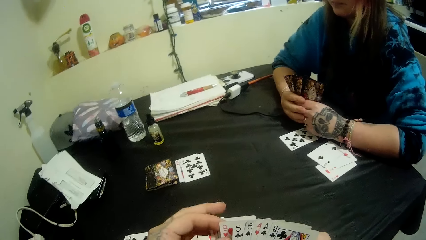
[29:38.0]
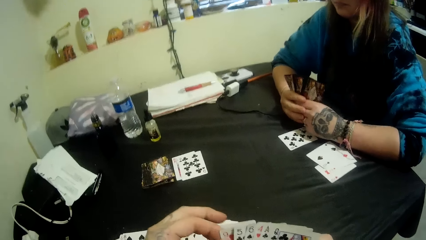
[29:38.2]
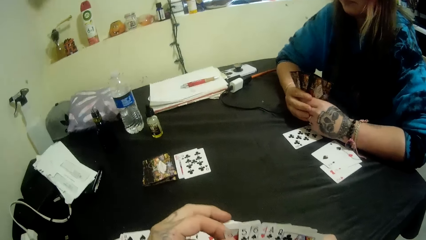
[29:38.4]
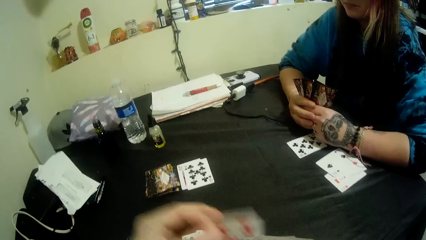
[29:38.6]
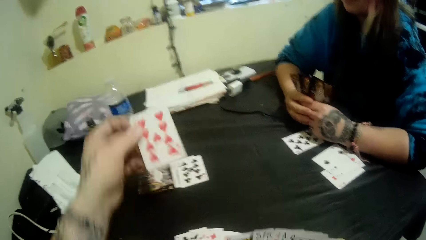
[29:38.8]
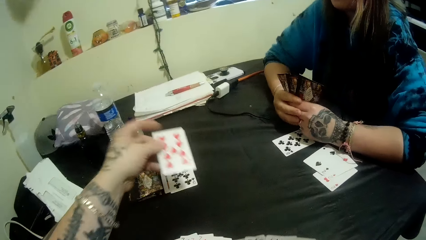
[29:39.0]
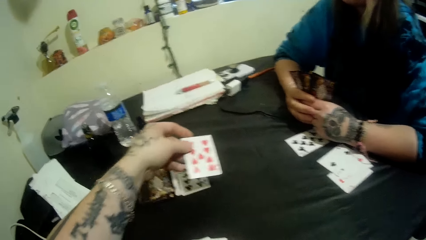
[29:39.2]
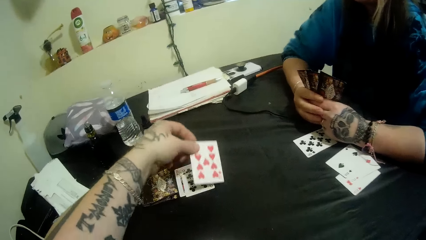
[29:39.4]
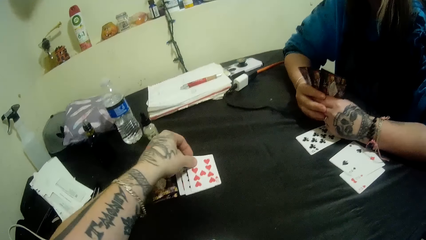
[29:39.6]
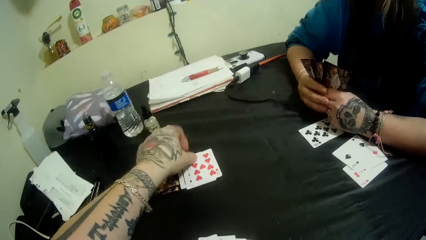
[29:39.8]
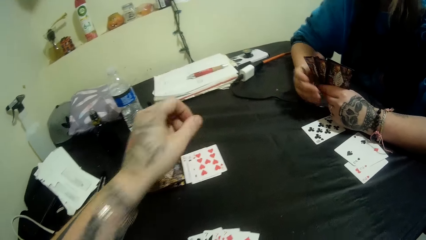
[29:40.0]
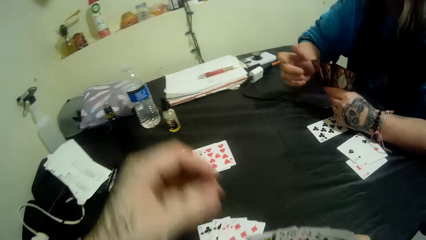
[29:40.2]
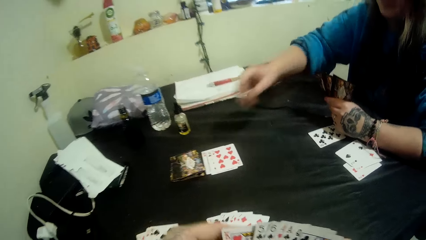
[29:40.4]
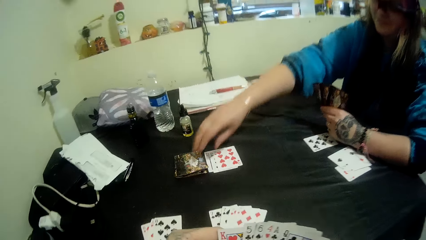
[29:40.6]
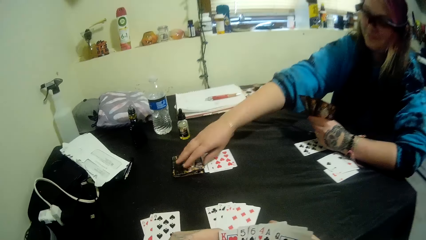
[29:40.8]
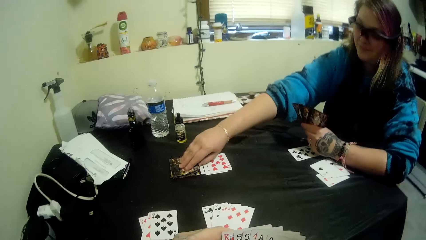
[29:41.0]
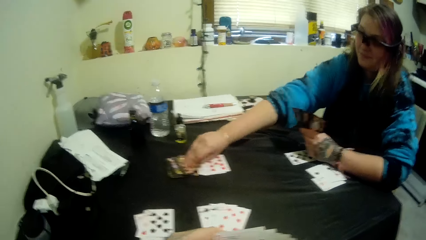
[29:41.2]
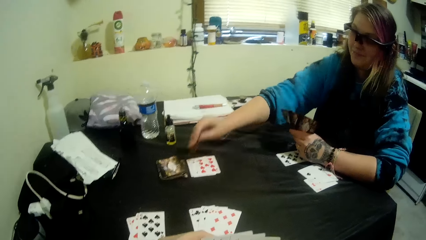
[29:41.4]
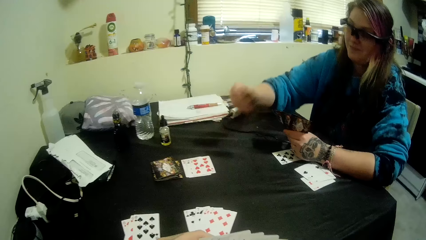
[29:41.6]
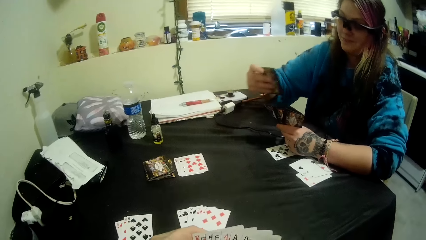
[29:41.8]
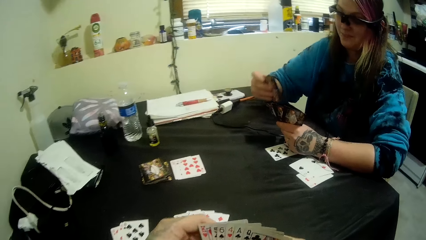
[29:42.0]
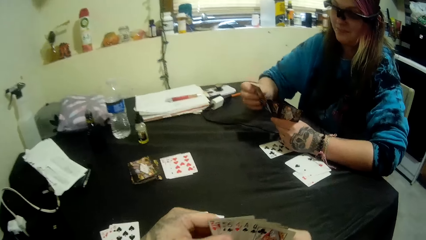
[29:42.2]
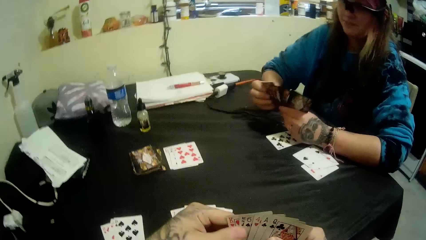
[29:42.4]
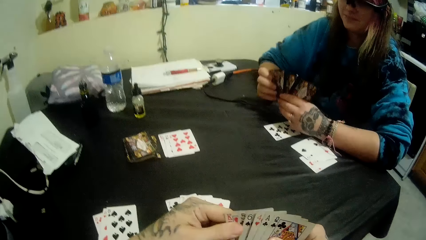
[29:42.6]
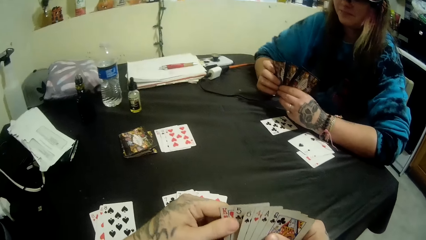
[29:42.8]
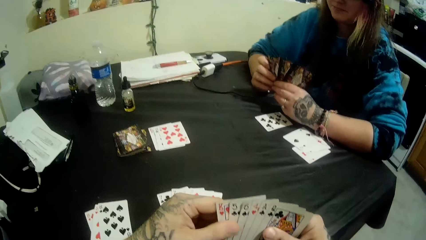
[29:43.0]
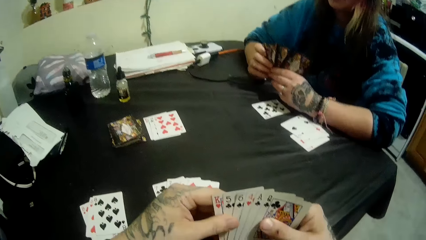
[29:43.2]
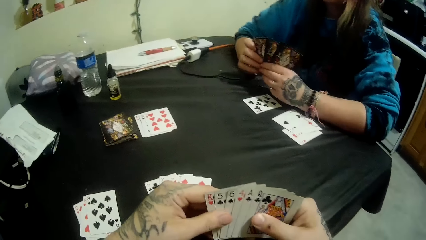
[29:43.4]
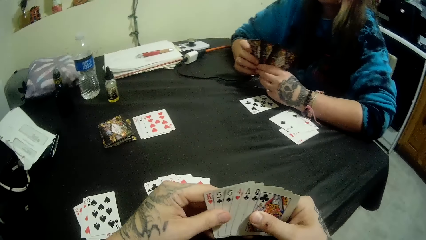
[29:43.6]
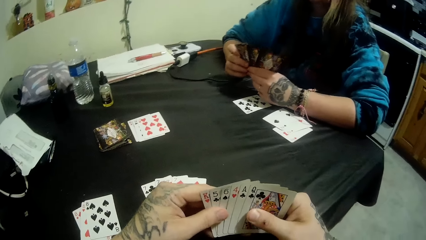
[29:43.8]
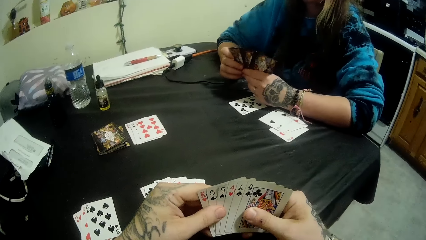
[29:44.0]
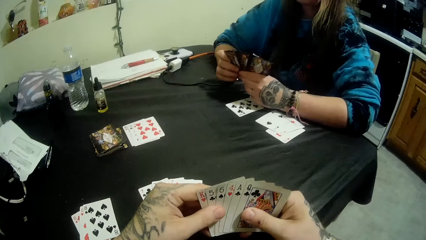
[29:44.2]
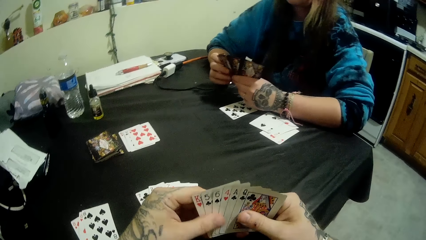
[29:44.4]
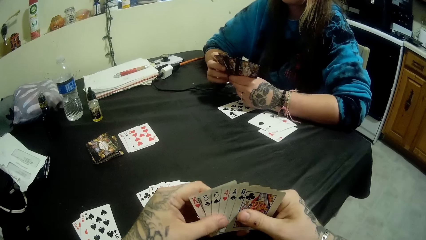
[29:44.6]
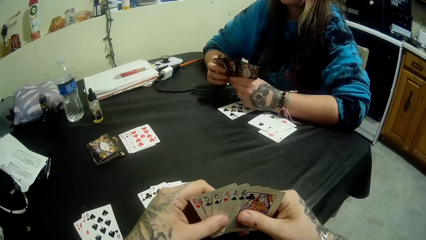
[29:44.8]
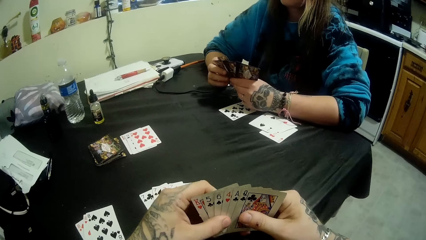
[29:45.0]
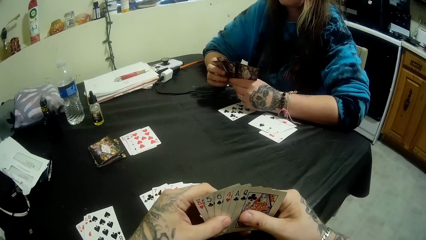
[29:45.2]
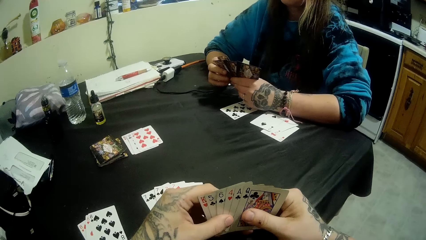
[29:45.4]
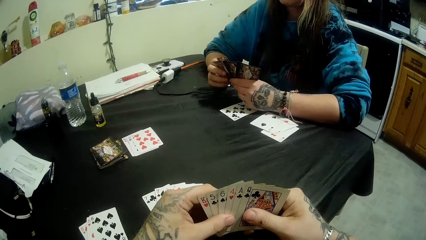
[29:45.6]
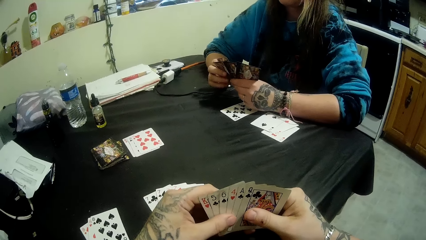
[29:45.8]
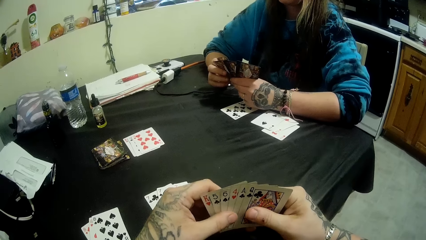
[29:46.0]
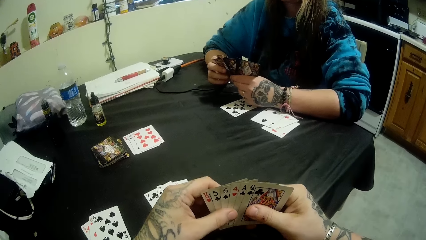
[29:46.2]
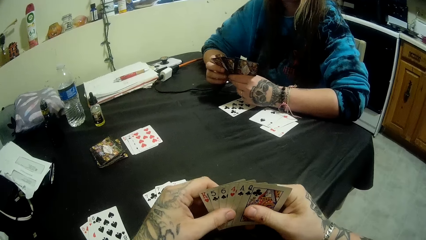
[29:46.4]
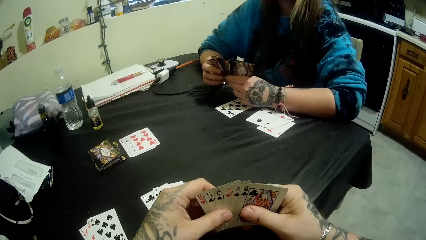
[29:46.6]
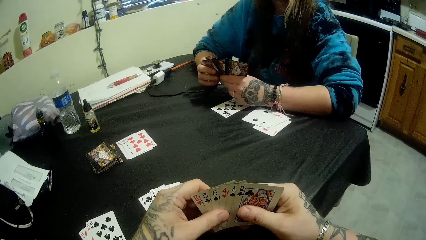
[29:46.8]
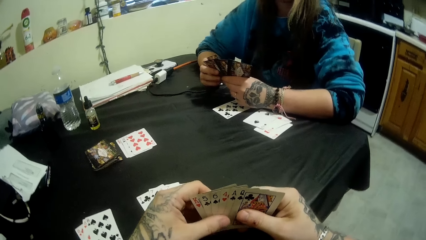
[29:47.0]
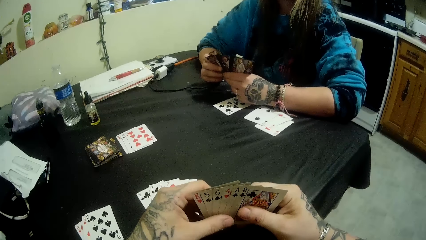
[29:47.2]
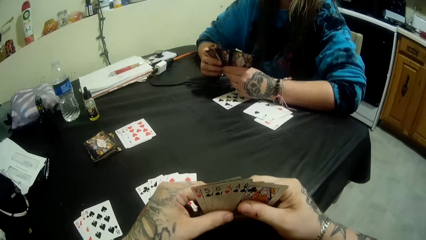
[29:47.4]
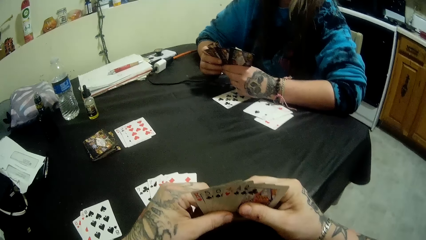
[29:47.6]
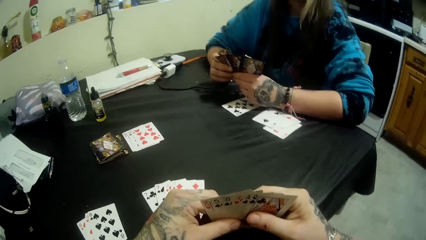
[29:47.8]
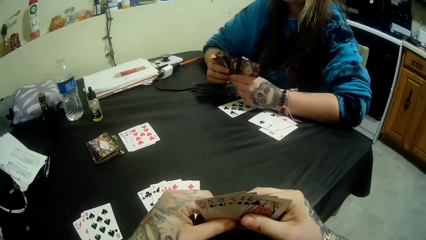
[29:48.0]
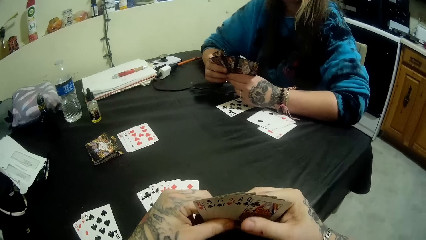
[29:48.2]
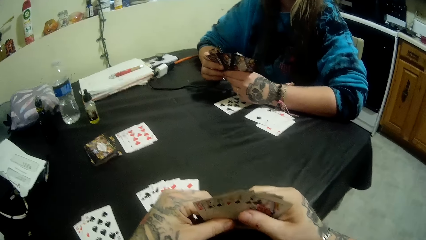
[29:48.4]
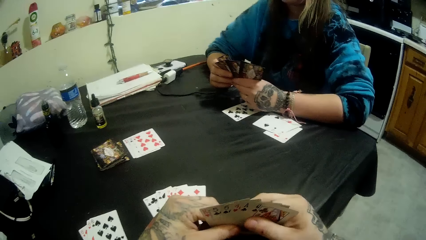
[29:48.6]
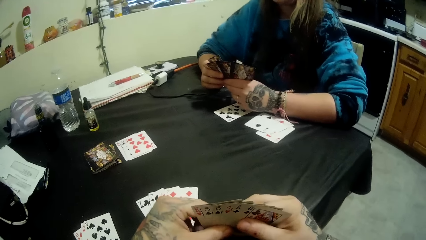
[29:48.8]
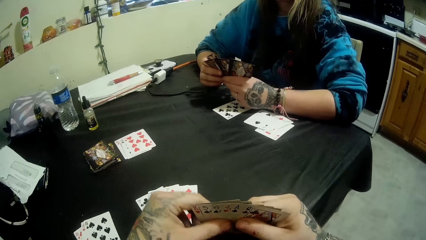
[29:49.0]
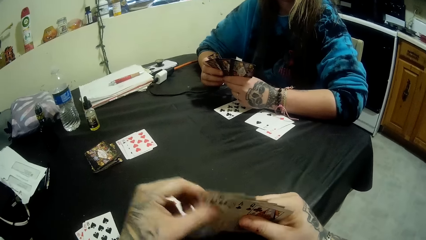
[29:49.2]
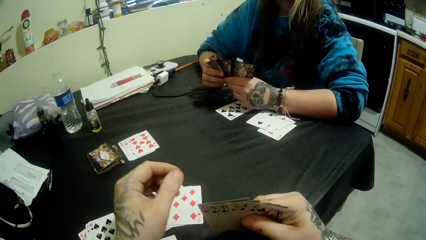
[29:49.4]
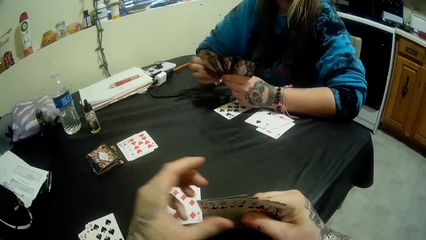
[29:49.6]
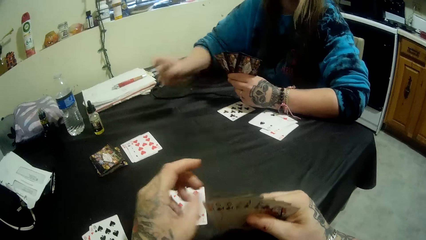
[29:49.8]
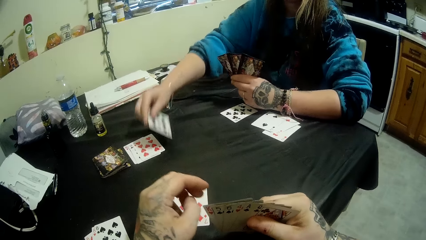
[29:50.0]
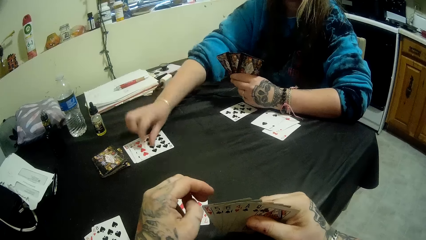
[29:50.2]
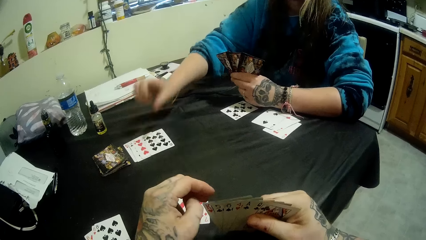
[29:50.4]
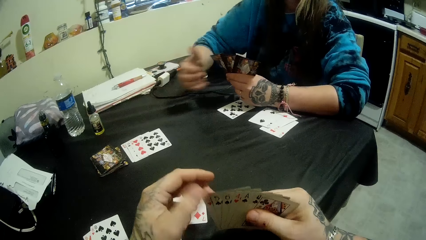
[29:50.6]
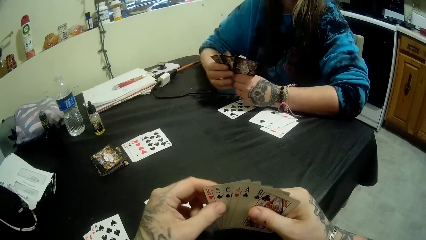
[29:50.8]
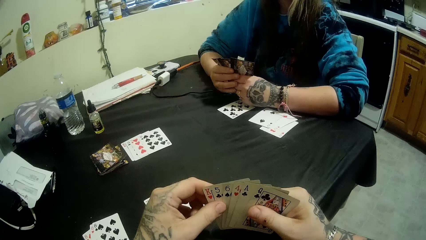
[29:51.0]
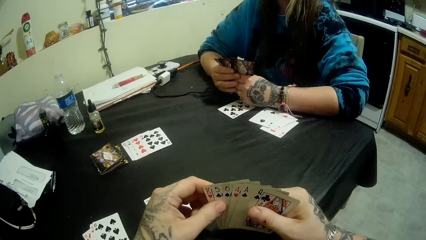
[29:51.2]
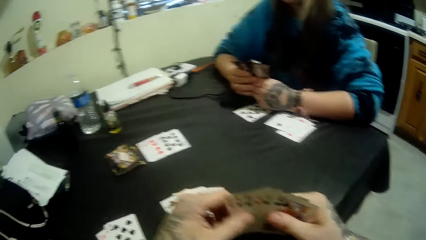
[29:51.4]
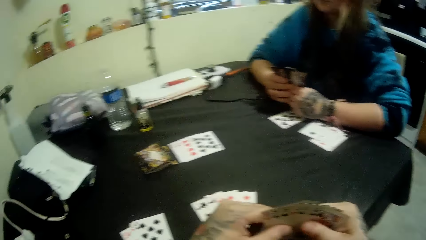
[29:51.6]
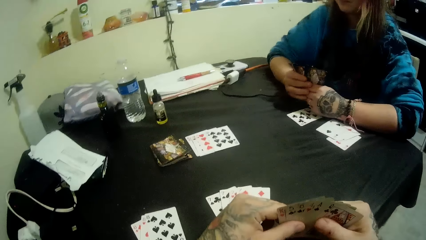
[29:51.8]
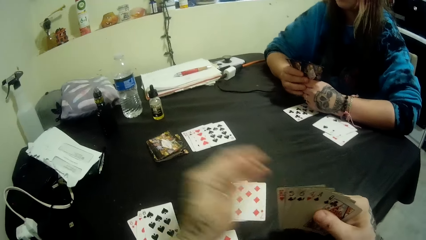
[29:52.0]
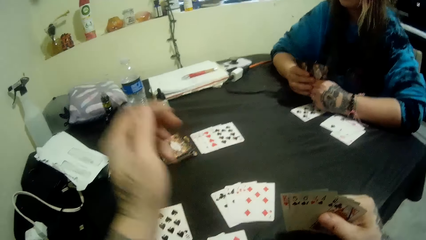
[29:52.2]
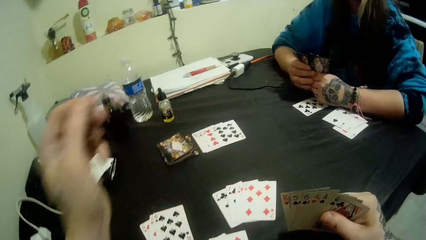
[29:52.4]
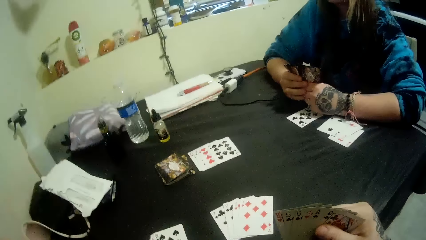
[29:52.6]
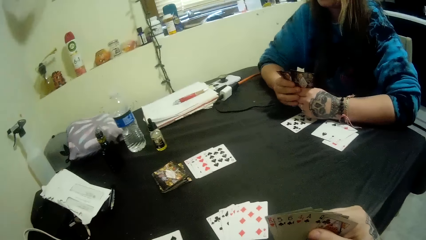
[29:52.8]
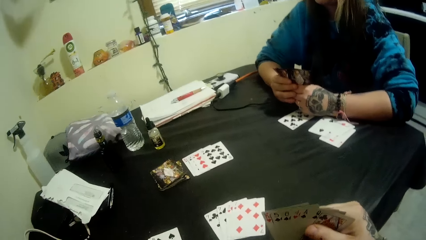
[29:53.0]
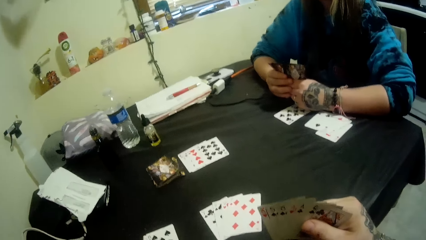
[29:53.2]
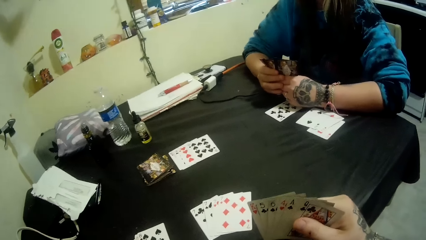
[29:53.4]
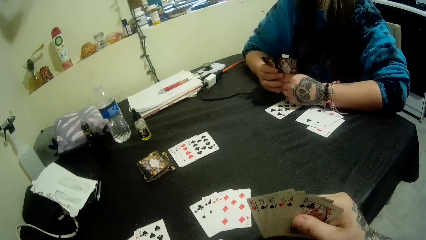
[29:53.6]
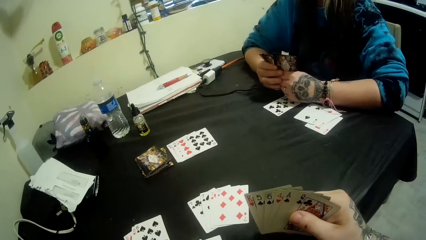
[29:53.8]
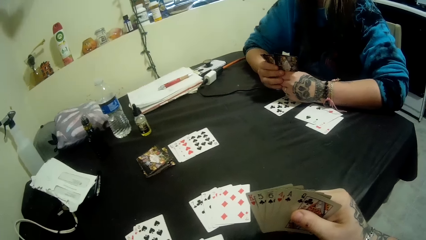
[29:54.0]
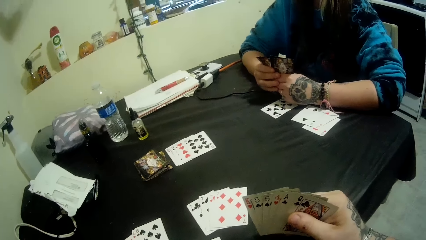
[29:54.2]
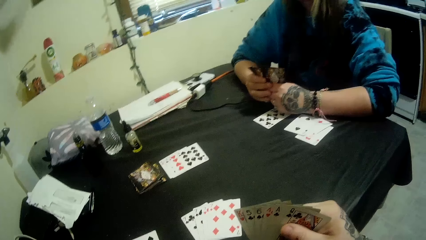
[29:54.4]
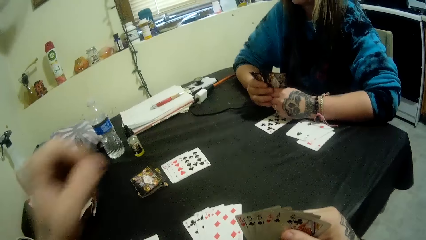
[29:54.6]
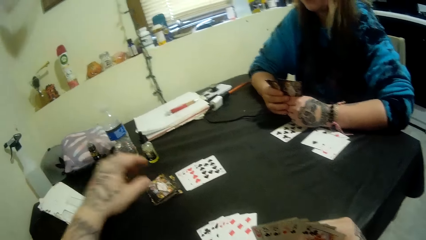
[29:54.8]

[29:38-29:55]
The camera wearer drops a card on the table with his left hand. He picks up a card from the table with his right hand. The woman takes a card. The camera wearer selects the playing cards. The woman drops a card on the table with her right hand. The camera wearer scratches his face.
